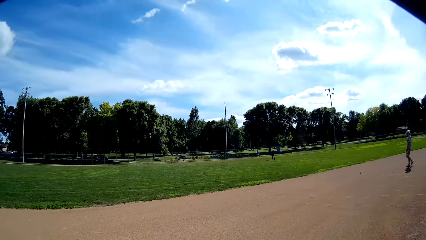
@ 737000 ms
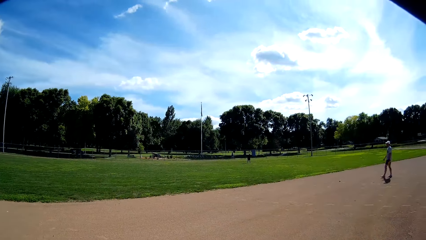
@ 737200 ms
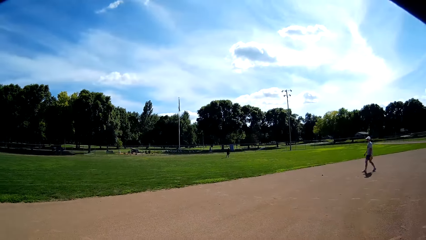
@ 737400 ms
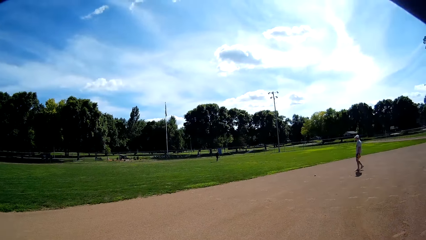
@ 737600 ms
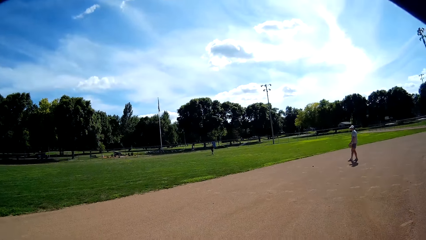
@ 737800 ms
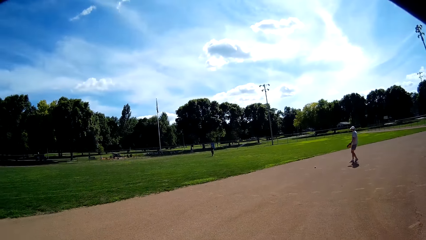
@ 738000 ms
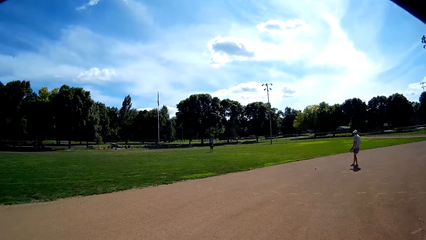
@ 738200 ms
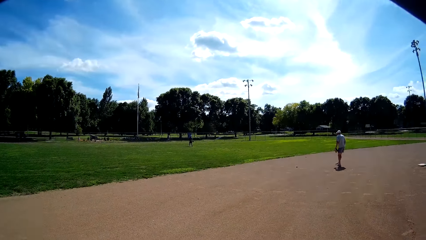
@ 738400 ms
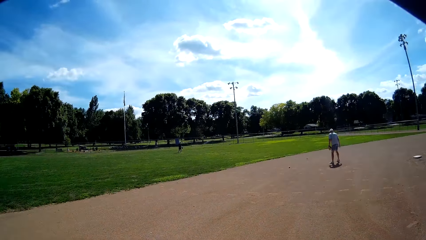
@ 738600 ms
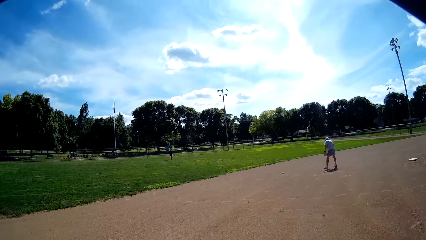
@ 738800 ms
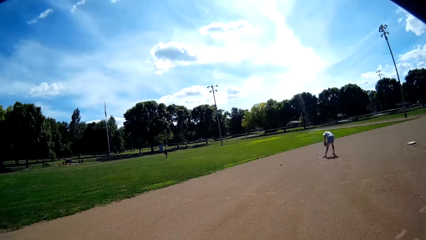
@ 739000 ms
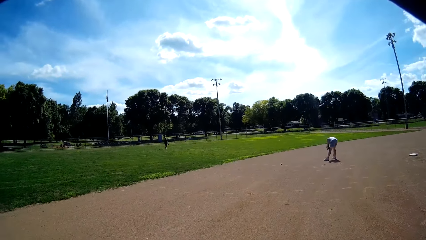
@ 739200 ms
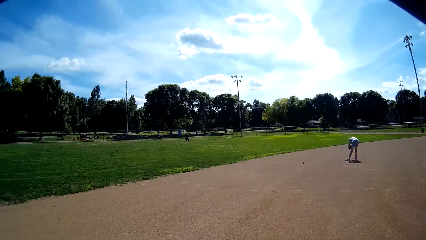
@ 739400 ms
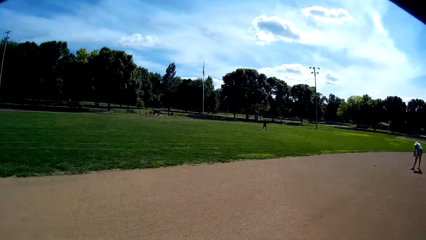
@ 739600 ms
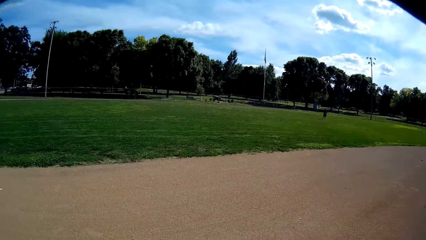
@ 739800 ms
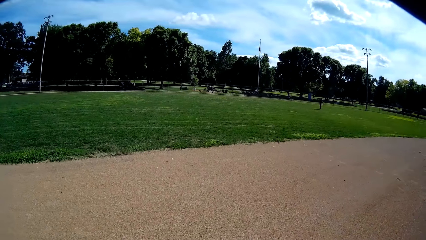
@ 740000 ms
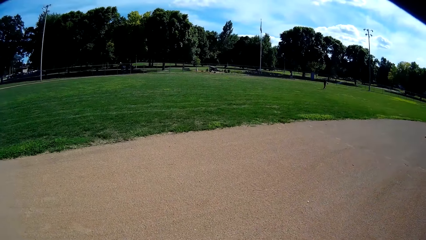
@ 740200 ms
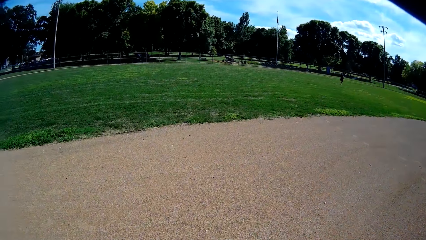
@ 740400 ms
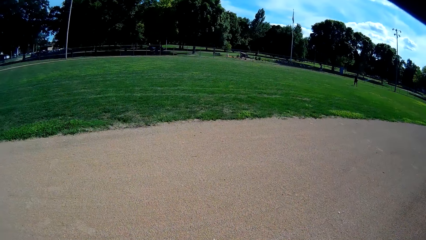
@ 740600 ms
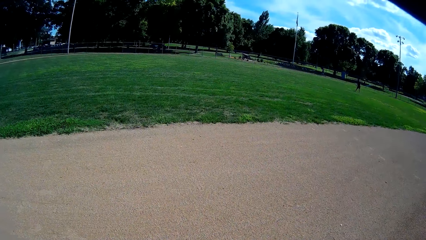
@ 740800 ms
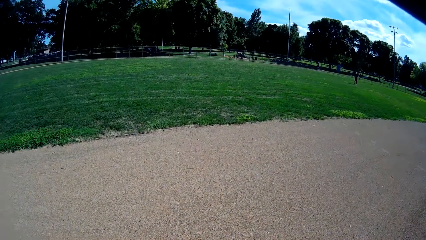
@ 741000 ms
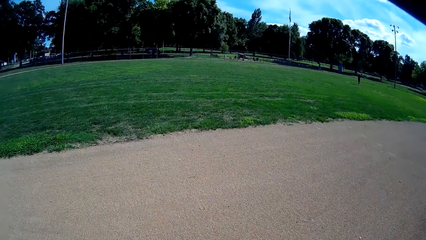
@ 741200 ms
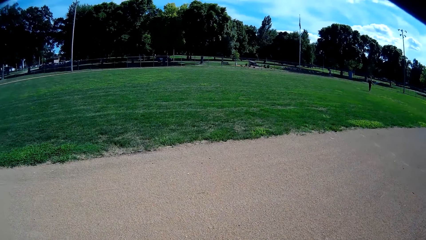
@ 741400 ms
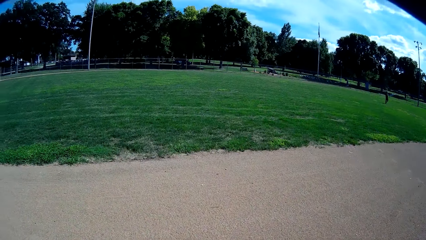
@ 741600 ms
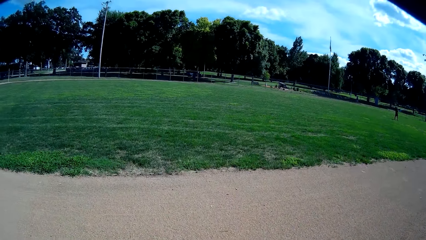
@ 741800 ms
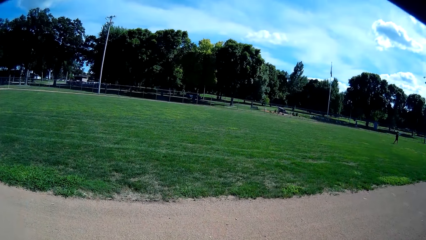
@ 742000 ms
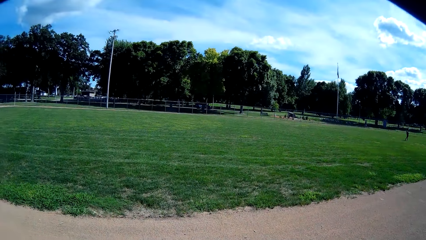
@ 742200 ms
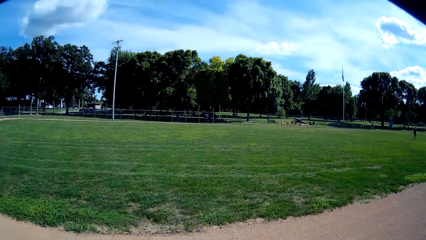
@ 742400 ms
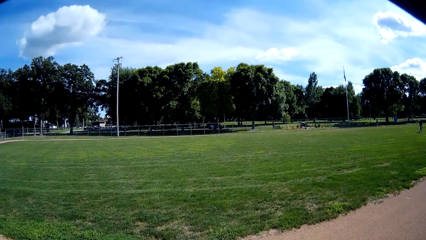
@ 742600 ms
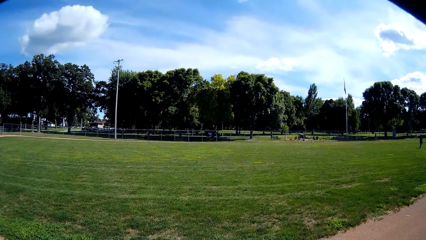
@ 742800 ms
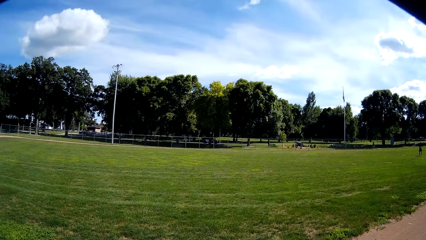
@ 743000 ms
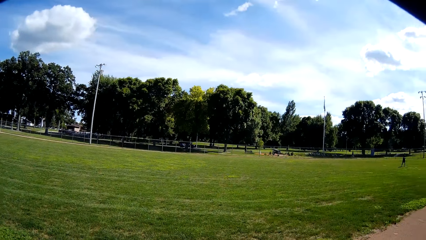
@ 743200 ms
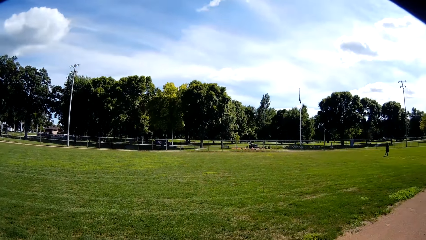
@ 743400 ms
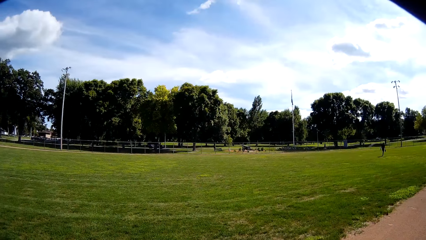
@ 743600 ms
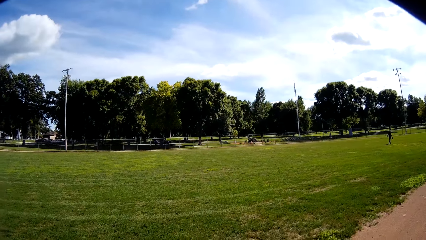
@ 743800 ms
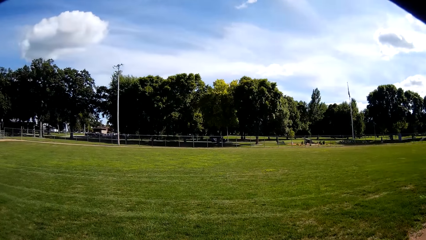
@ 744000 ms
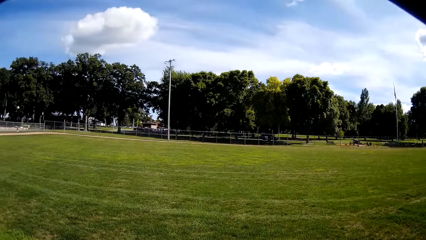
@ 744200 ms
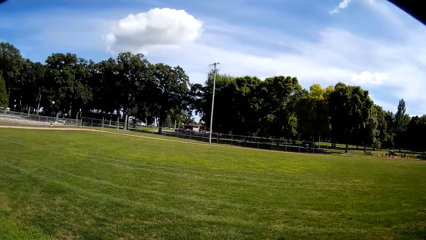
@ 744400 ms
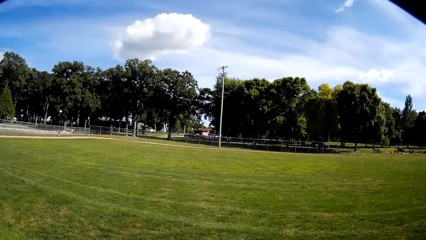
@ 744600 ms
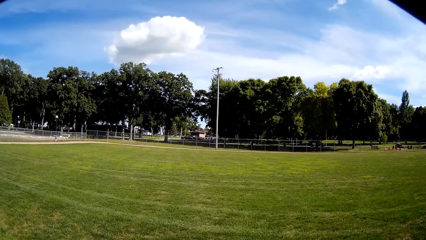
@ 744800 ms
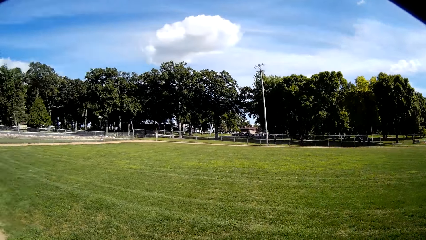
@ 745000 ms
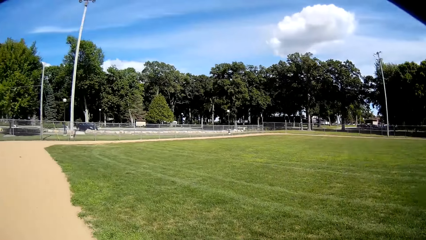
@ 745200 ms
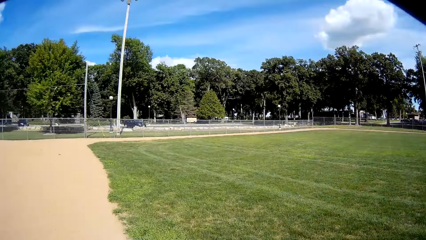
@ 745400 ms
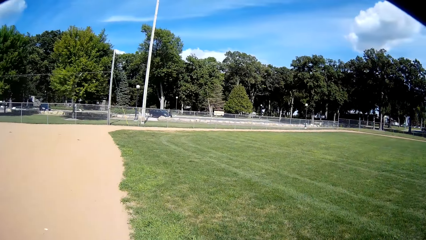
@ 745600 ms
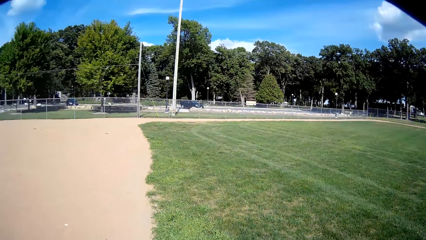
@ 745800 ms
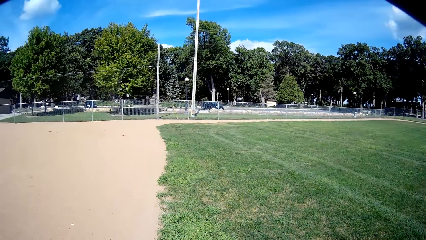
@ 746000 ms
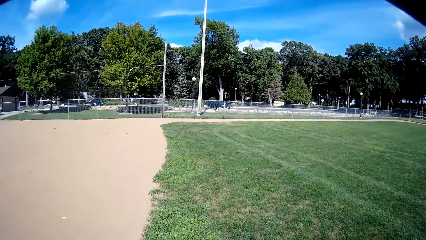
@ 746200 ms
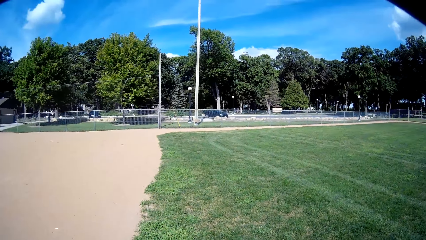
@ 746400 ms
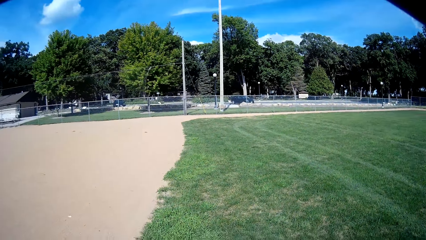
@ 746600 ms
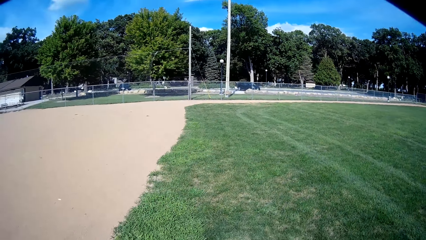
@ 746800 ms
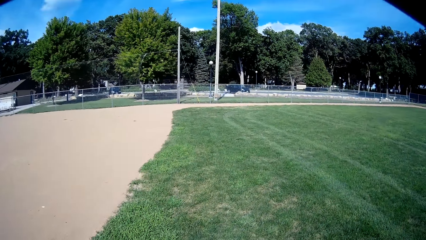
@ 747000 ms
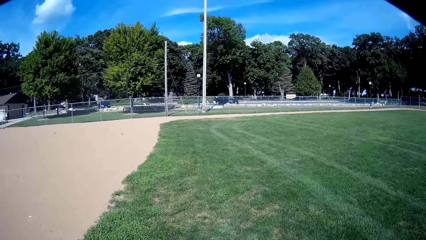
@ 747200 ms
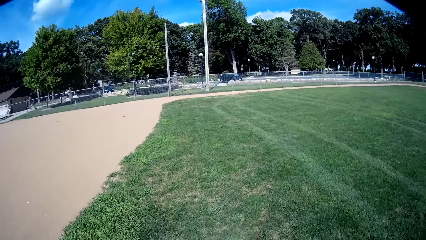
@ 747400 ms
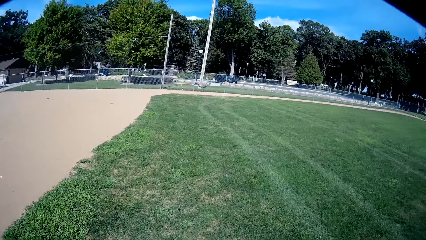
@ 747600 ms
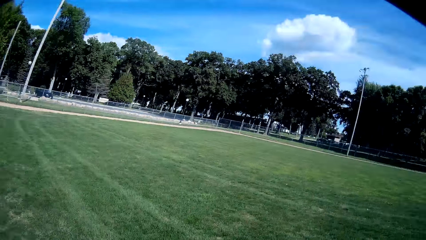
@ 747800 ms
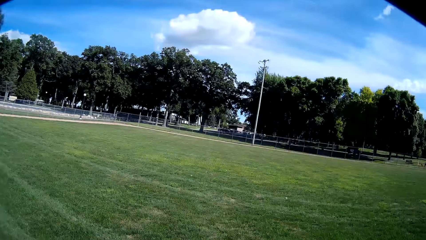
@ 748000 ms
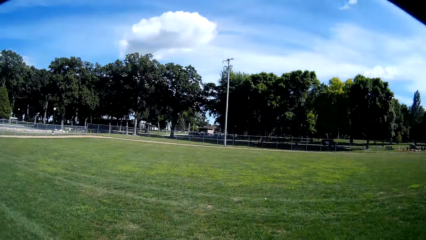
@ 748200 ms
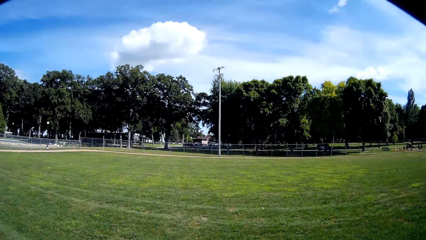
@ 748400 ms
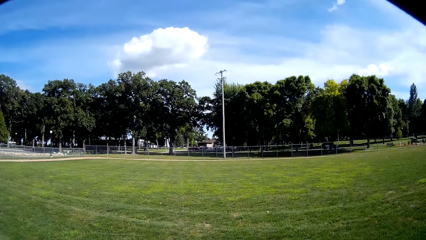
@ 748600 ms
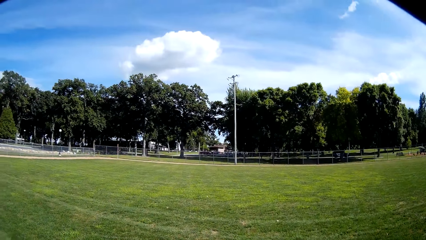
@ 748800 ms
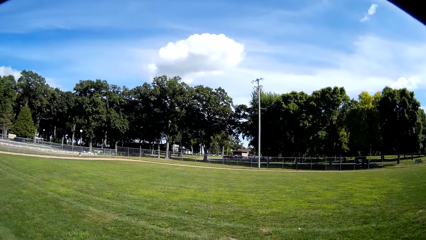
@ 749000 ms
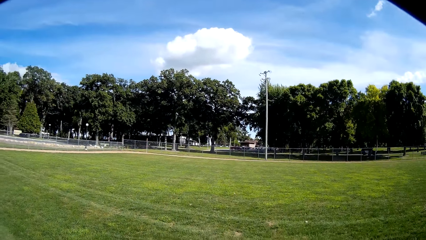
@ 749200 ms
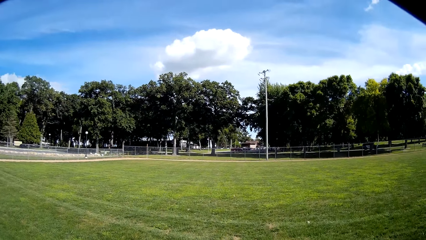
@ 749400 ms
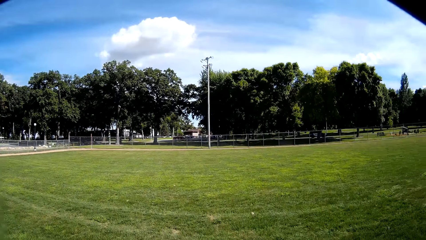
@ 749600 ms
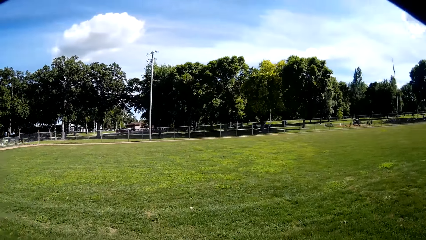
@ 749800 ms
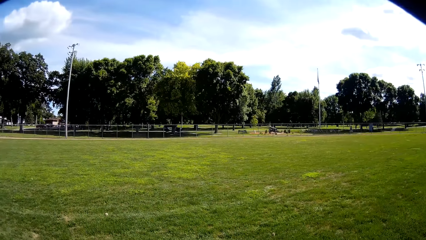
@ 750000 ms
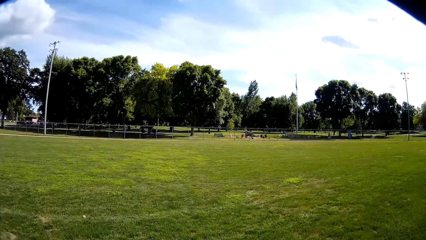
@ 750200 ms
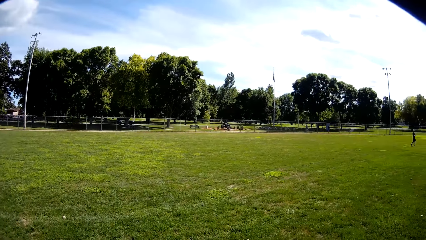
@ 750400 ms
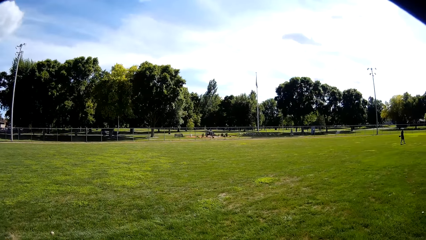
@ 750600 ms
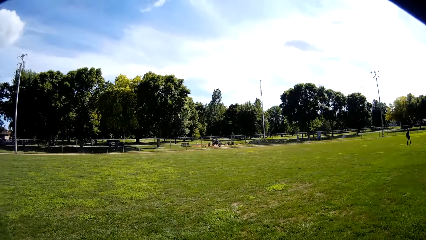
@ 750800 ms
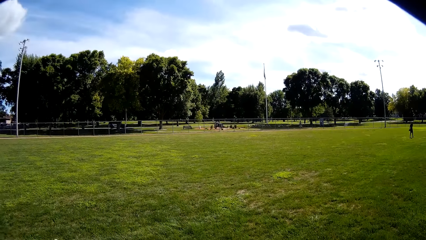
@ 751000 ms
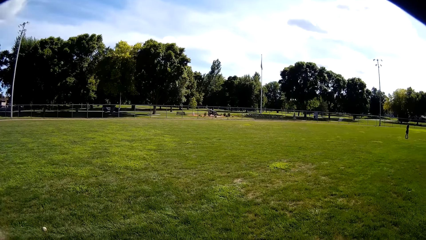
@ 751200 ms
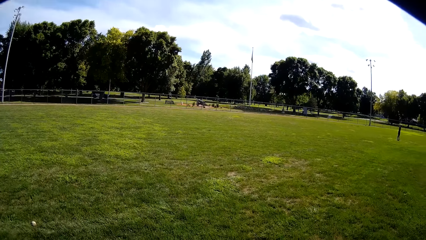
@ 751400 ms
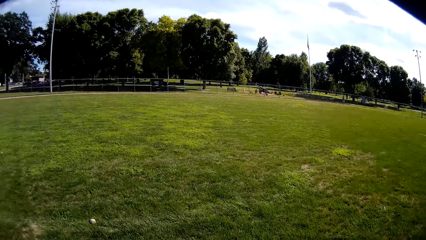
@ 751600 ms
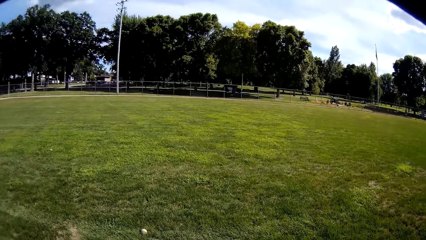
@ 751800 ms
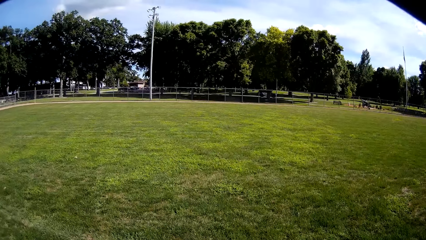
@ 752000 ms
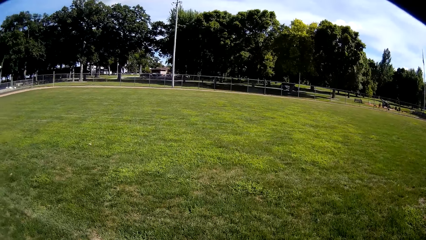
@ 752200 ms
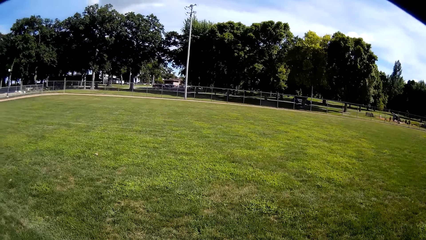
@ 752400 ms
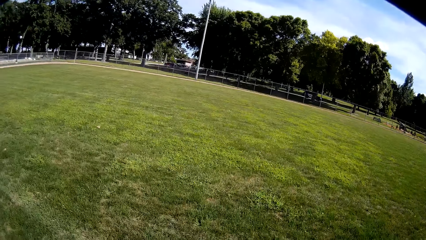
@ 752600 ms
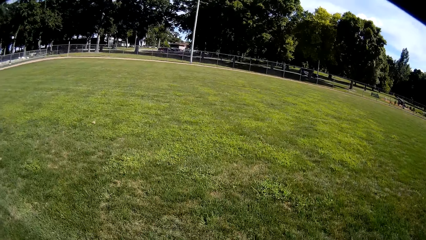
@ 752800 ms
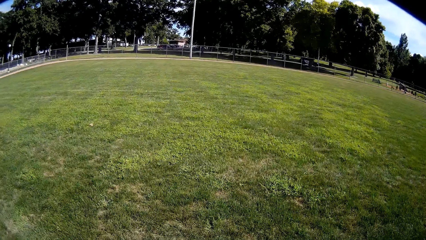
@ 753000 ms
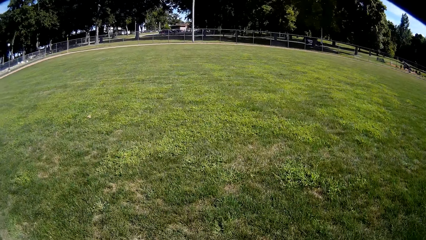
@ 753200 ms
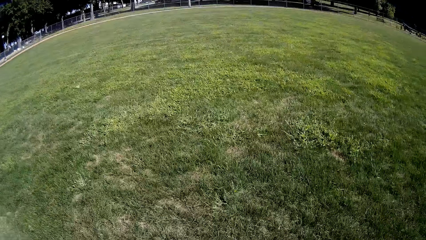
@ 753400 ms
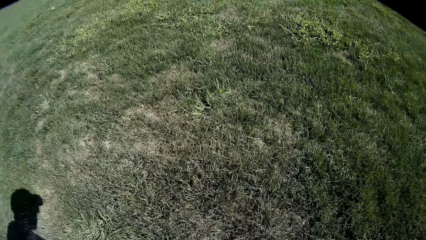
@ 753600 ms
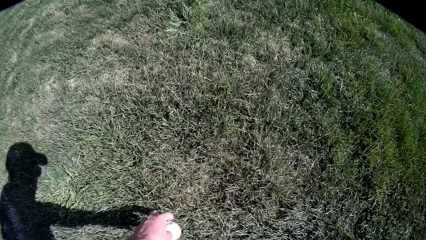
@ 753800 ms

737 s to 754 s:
The camera wearer talks to a man. The man talks to the camera wearer. The camera wearer talks to the man. The man talks to the camera wearer. The camera wearer looks around the field.
